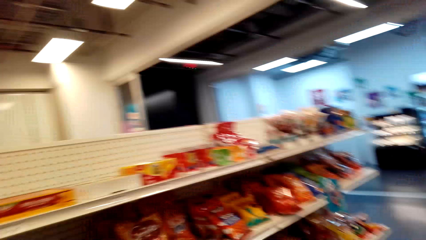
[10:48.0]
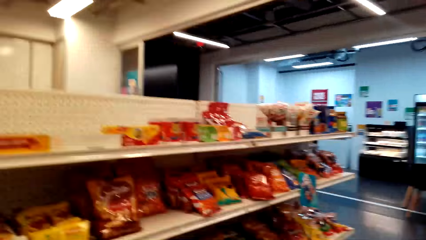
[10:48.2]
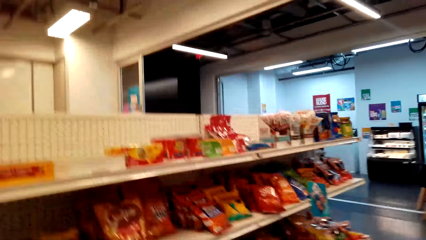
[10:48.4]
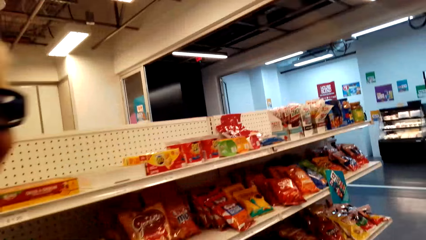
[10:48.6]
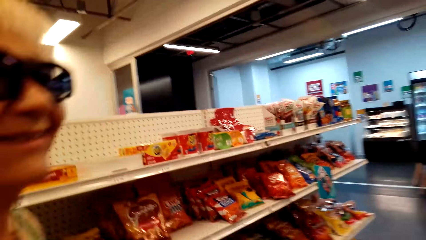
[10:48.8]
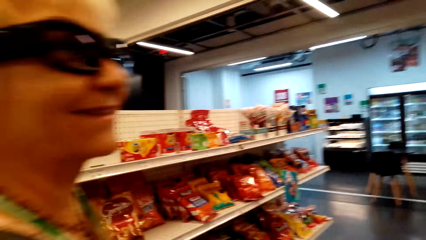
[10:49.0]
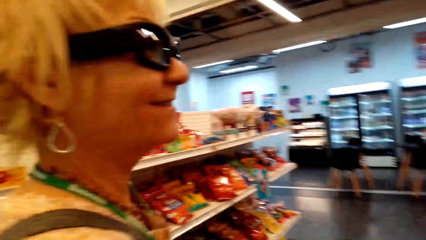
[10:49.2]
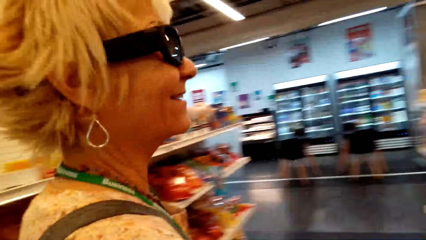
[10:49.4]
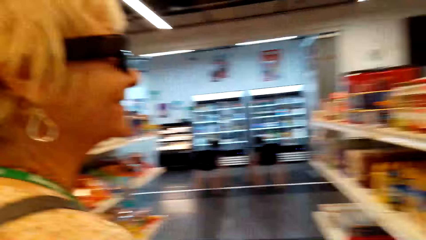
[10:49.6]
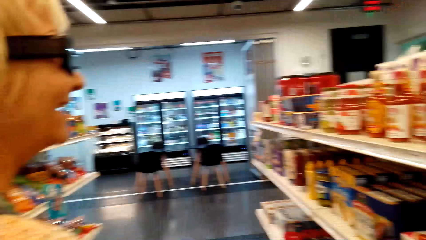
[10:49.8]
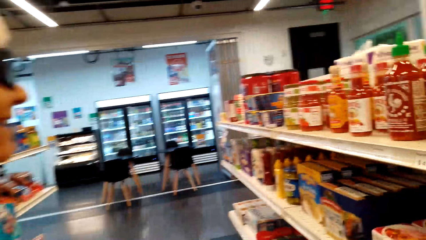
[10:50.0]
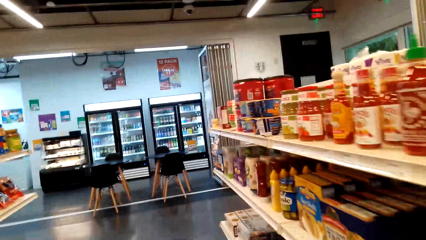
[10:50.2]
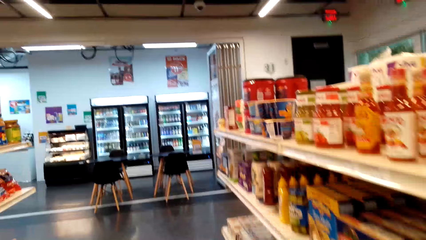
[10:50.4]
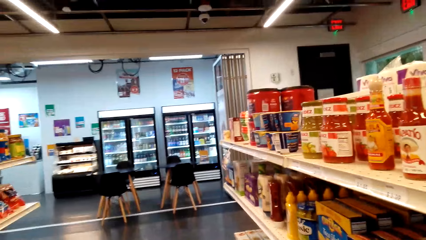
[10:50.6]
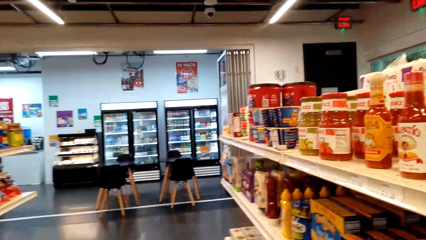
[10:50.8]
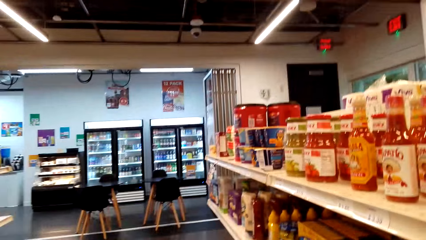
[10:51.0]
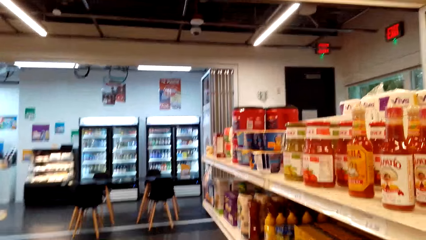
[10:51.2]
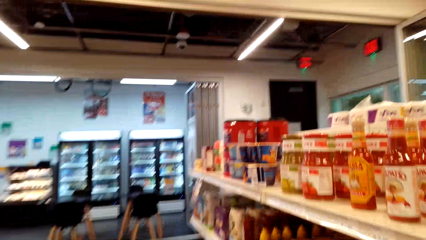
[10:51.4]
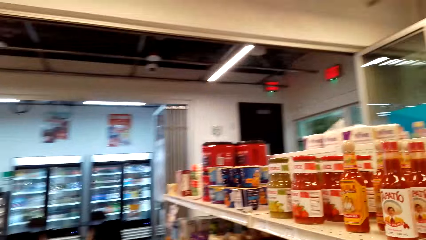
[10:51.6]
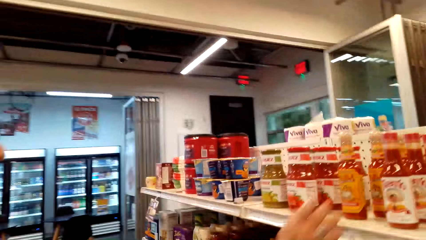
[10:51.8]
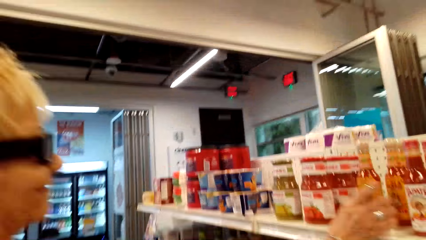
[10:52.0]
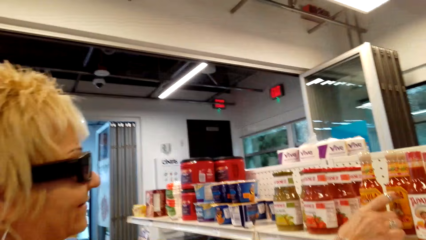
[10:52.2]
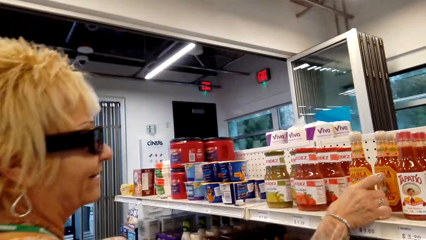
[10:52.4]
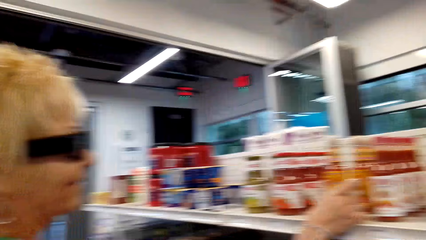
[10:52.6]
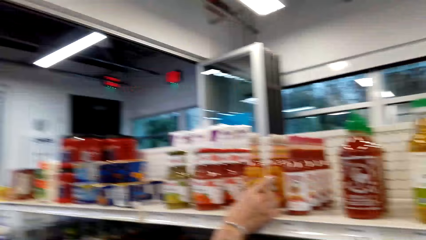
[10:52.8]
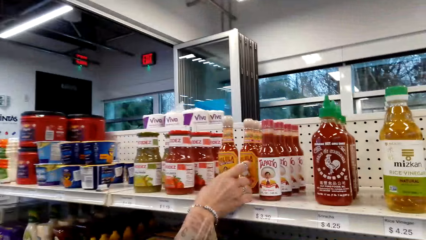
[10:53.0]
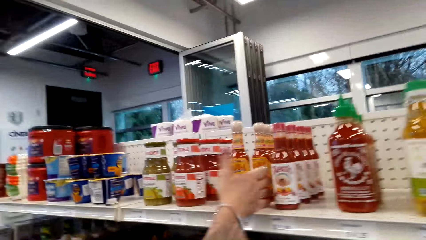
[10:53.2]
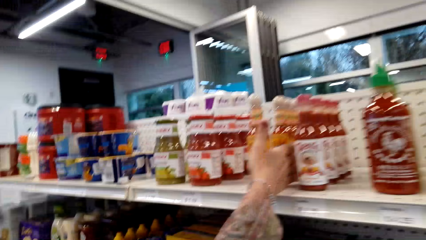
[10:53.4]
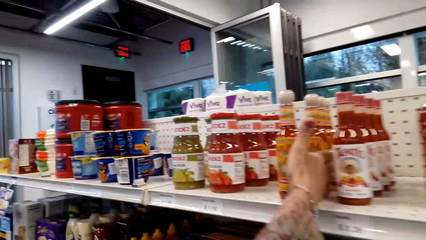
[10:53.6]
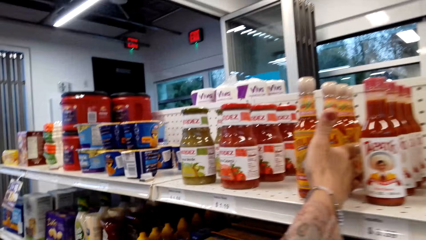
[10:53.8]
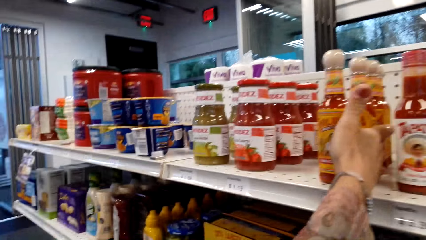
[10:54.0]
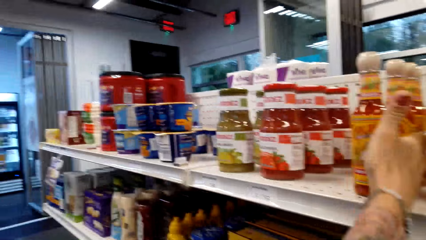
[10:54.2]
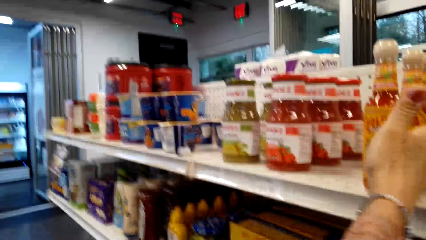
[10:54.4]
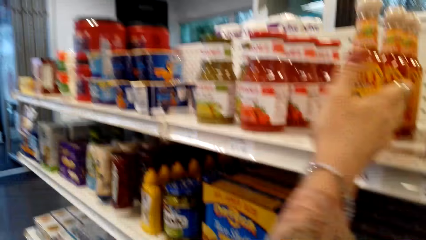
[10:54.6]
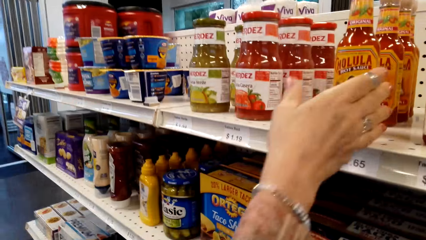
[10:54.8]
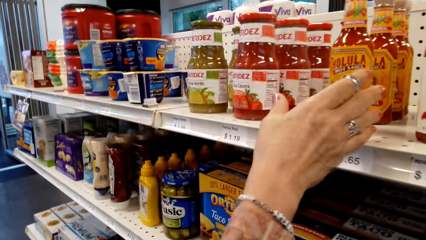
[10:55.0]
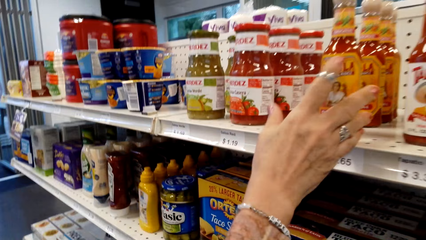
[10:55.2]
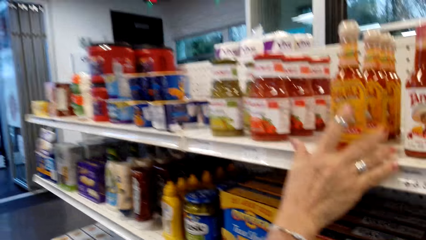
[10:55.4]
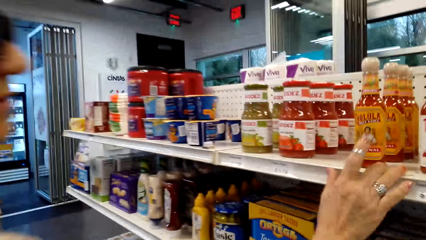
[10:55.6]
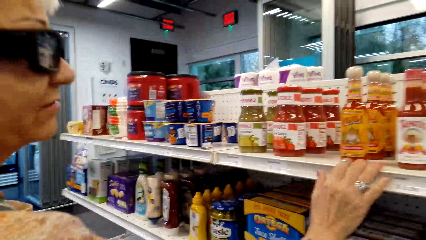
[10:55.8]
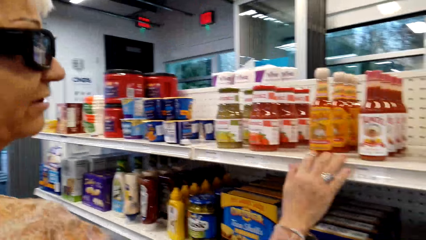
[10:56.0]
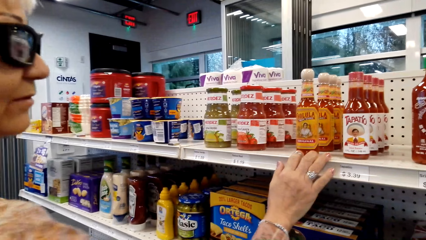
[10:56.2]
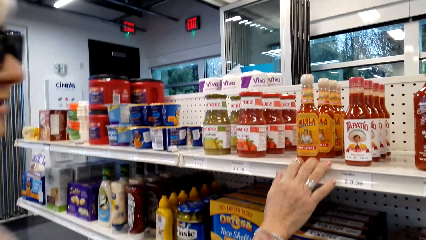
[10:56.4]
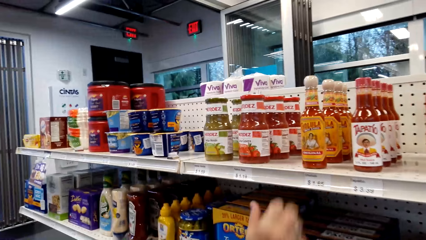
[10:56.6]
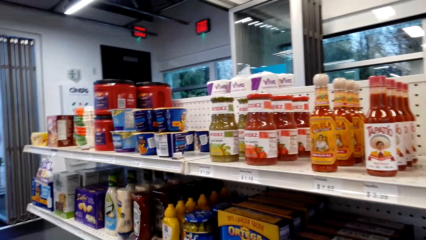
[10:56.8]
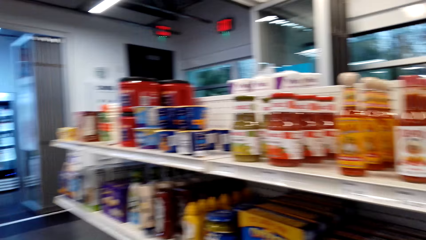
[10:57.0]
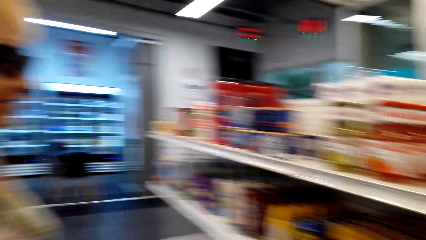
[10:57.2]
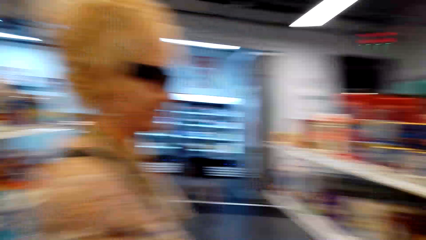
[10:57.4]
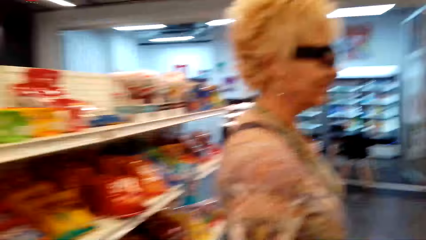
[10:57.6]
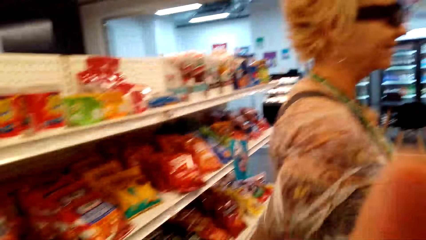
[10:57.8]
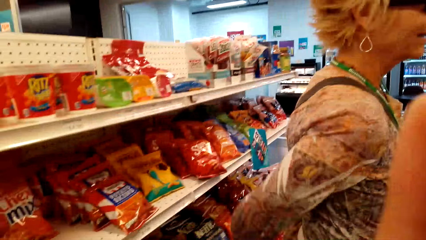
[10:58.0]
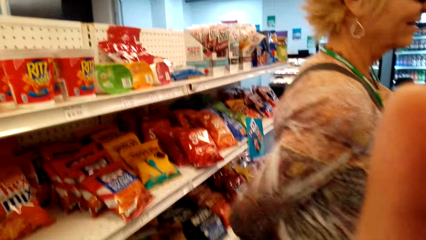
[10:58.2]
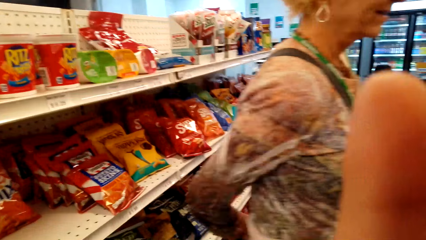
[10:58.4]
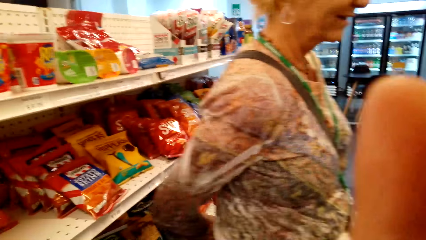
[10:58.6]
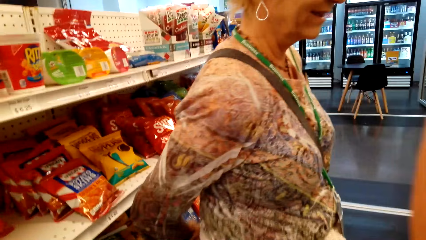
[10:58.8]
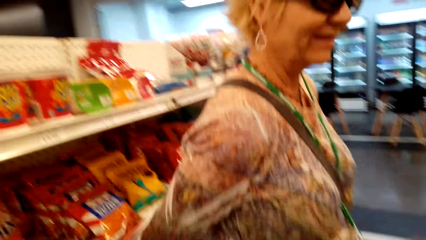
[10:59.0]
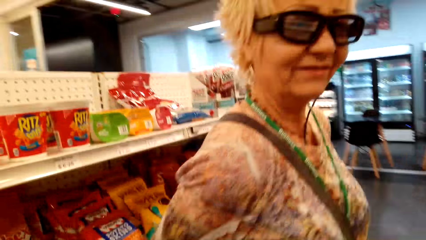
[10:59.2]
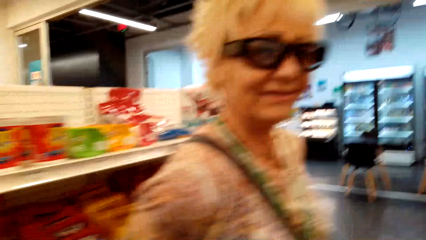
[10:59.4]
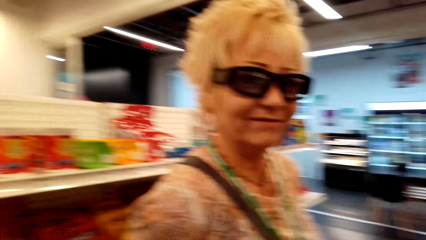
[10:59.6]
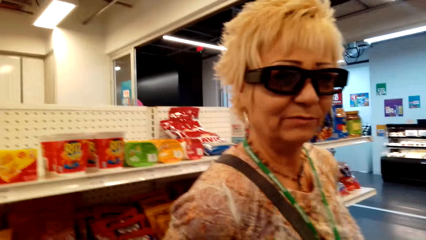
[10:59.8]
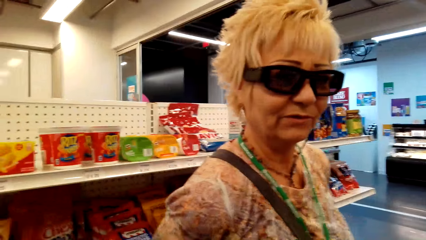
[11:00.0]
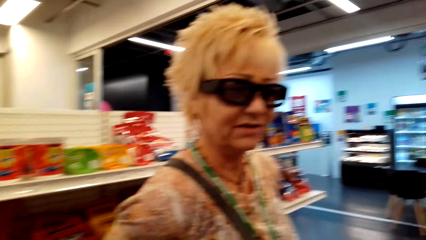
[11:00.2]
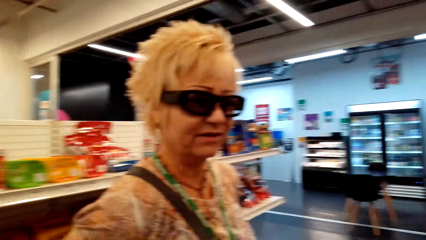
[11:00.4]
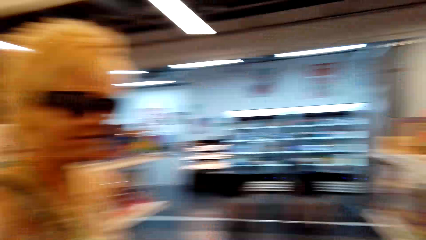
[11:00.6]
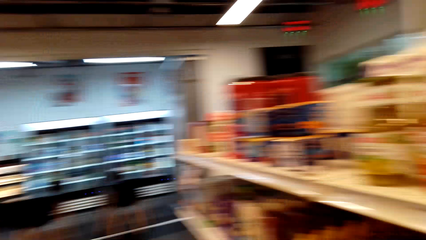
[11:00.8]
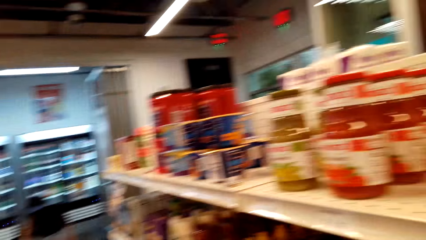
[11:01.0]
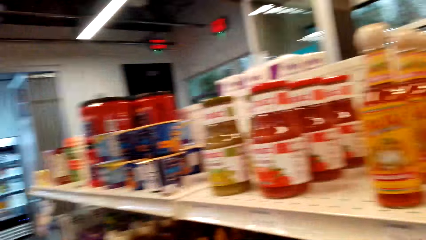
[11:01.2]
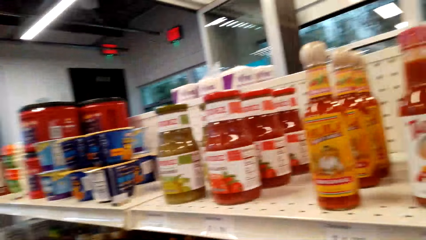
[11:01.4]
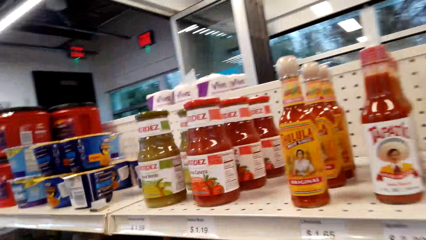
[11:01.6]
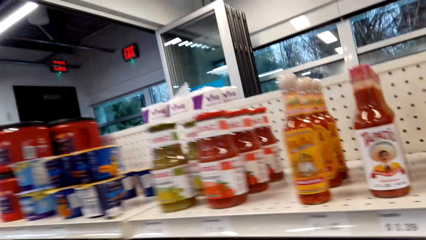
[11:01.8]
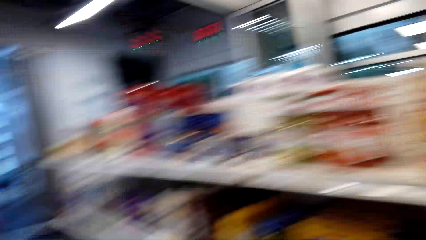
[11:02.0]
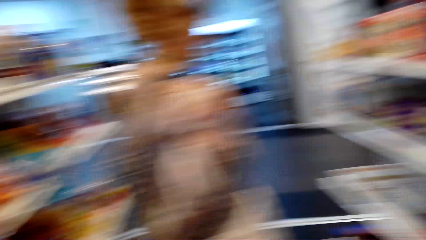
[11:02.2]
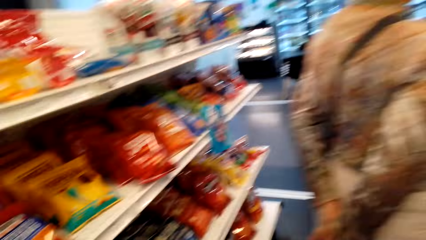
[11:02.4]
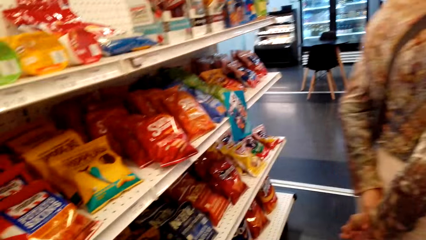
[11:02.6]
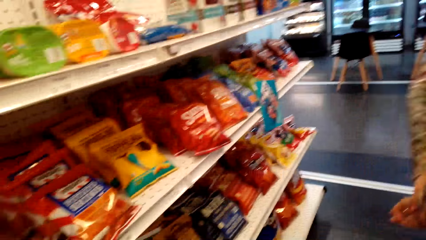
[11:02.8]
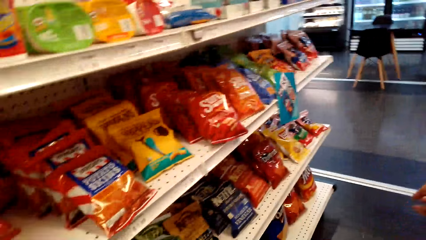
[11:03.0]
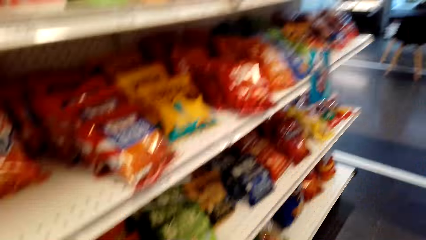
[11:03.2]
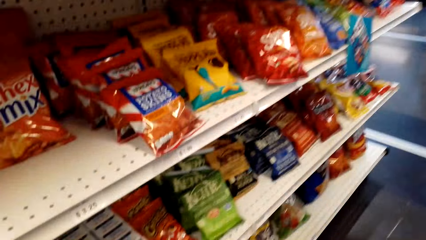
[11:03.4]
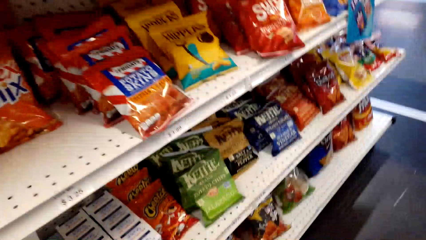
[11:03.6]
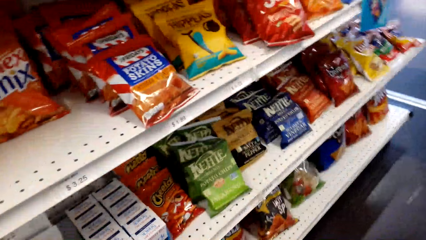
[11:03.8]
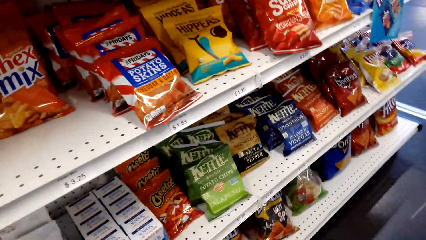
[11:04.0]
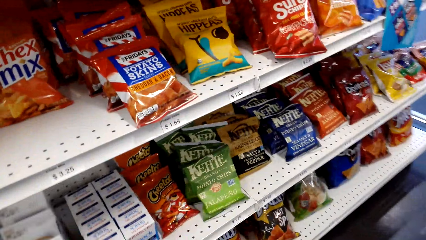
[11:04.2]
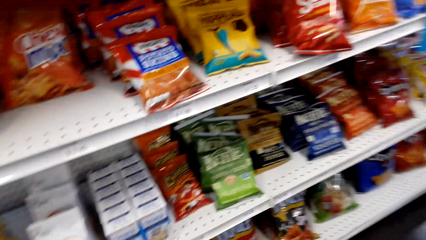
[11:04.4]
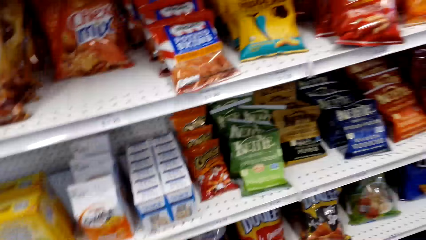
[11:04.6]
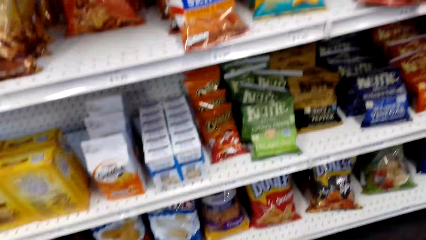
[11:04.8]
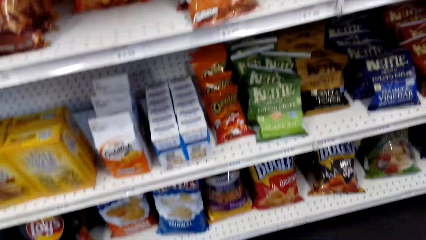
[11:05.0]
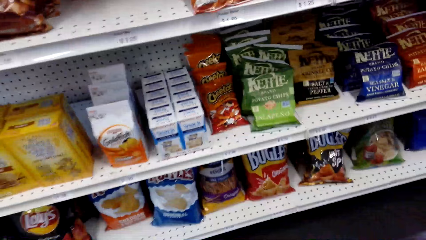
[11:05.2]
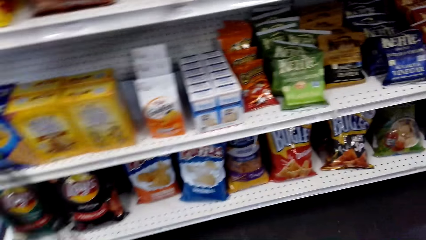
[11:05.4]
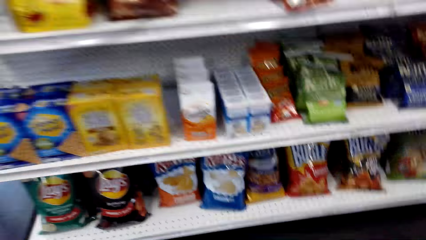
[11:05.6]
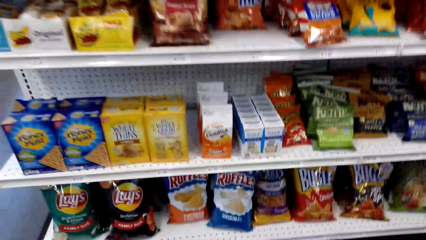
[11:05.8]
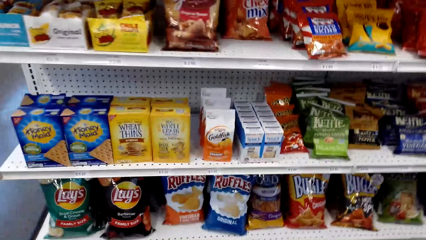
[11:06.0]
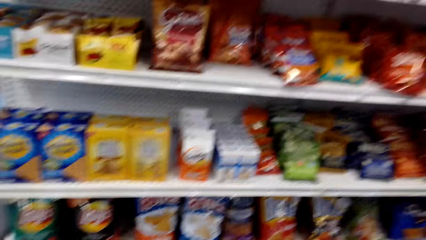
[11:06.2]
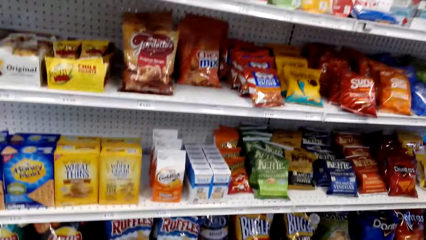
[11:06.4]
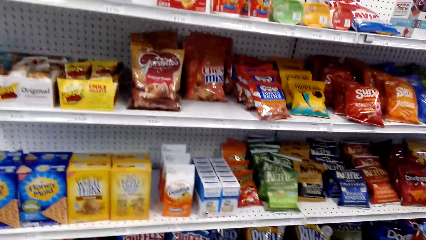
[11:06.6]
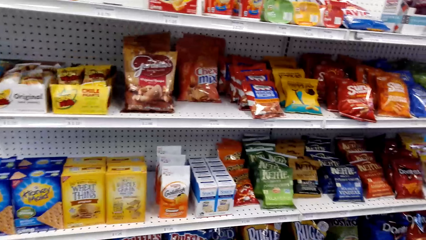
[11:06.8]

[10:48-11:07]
The camera wearer touches items on the shelf. A lady holds a bottle. The camera wearer dialogues with the lady. They look around the shelves.
